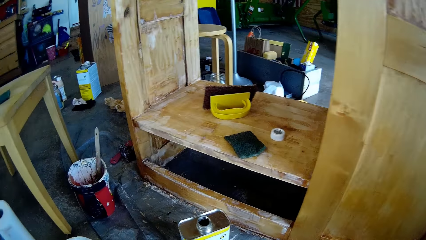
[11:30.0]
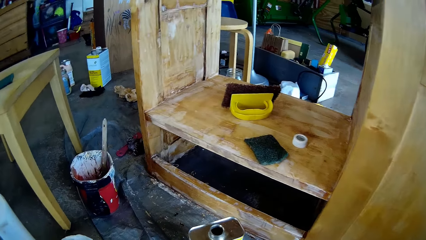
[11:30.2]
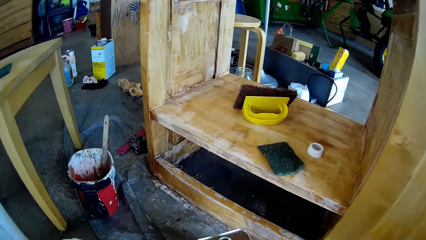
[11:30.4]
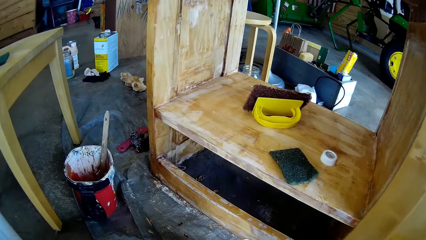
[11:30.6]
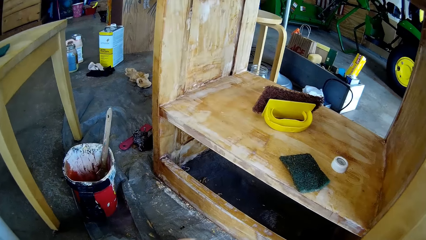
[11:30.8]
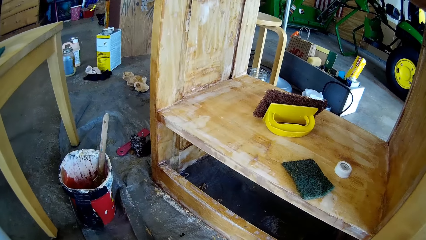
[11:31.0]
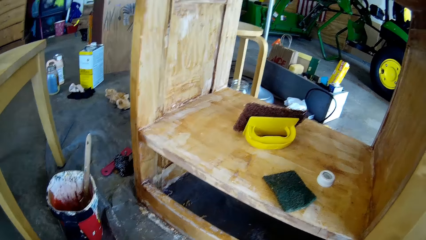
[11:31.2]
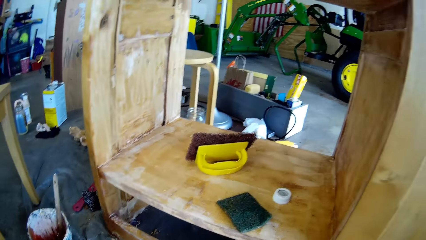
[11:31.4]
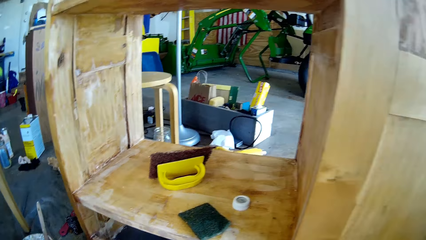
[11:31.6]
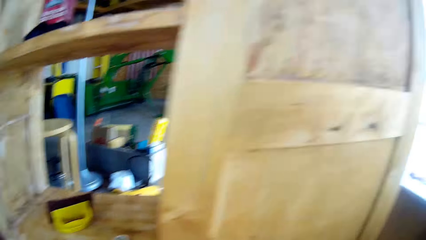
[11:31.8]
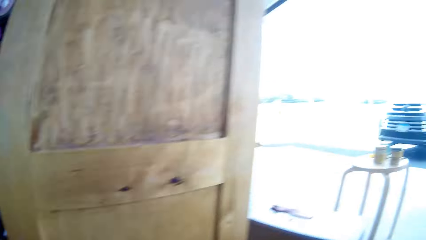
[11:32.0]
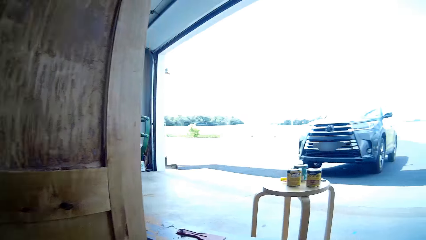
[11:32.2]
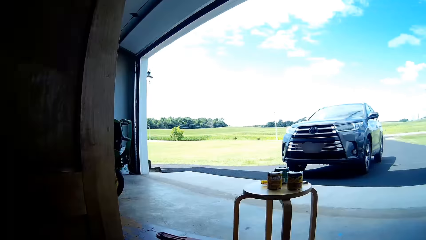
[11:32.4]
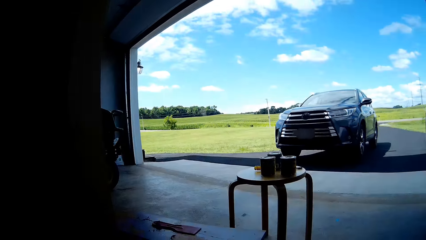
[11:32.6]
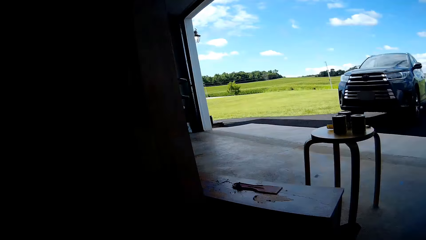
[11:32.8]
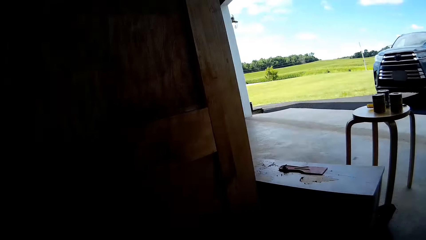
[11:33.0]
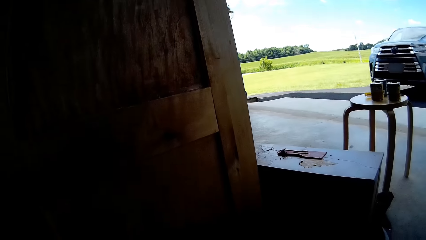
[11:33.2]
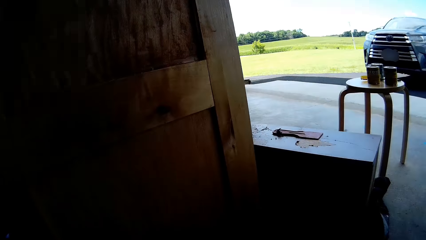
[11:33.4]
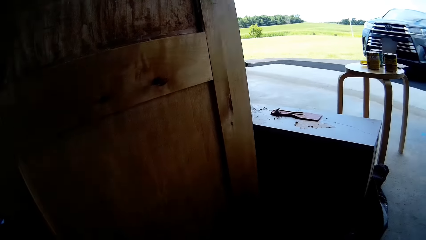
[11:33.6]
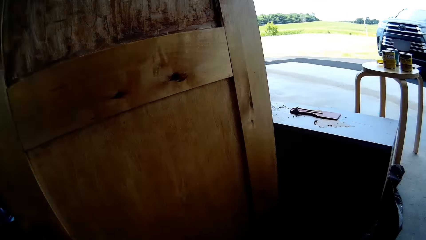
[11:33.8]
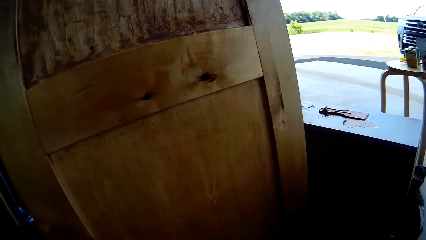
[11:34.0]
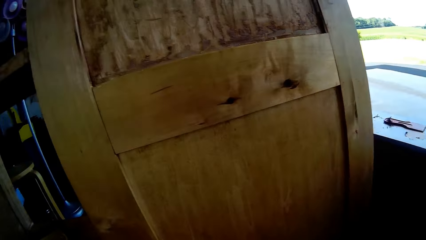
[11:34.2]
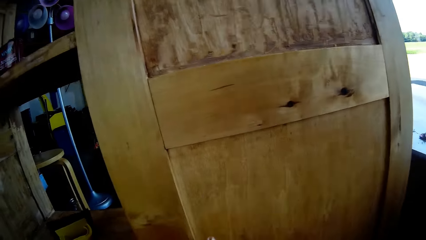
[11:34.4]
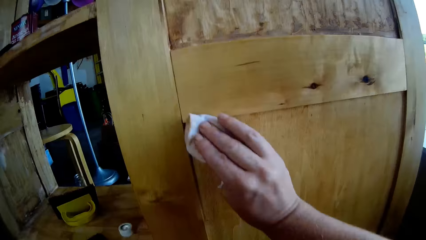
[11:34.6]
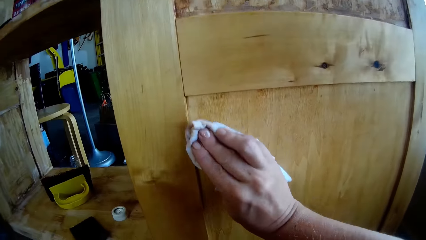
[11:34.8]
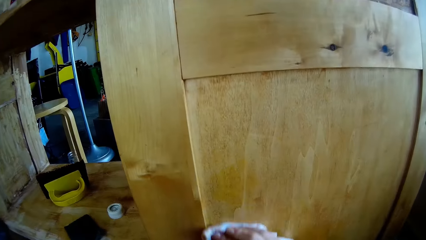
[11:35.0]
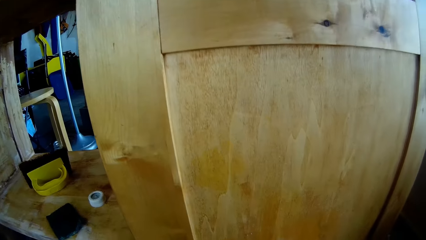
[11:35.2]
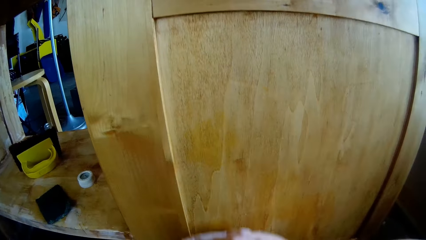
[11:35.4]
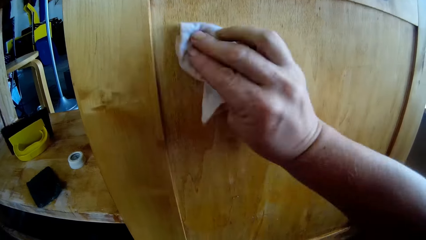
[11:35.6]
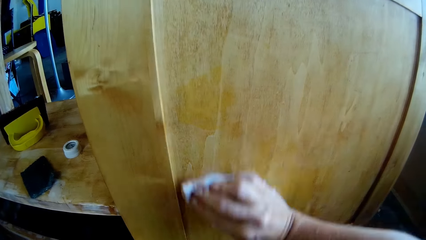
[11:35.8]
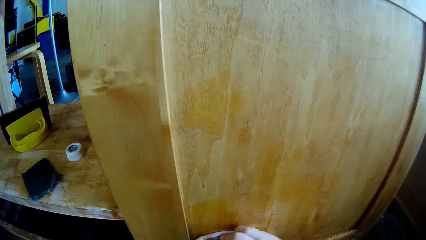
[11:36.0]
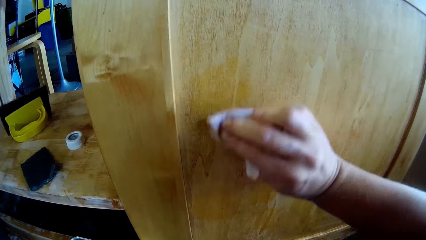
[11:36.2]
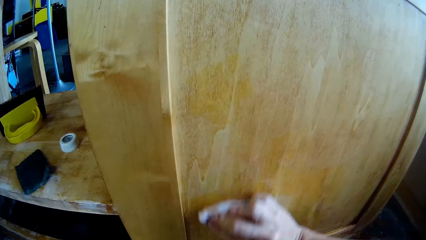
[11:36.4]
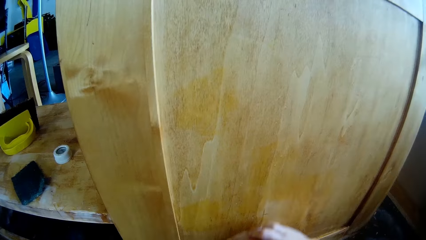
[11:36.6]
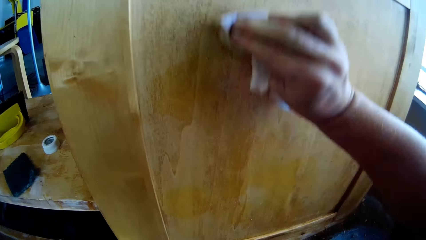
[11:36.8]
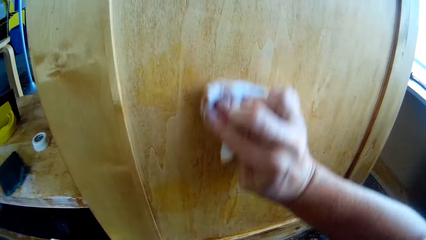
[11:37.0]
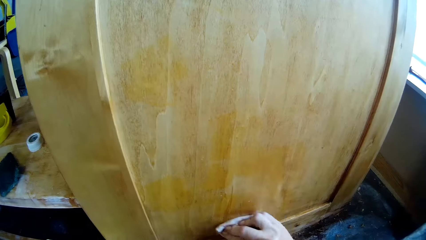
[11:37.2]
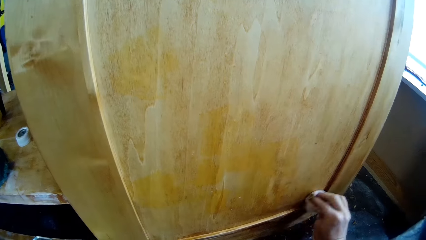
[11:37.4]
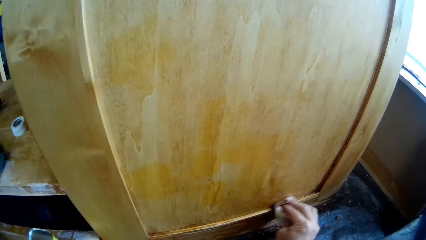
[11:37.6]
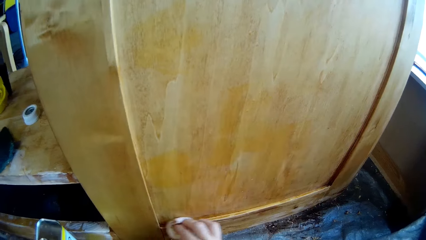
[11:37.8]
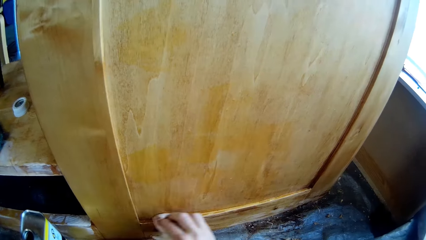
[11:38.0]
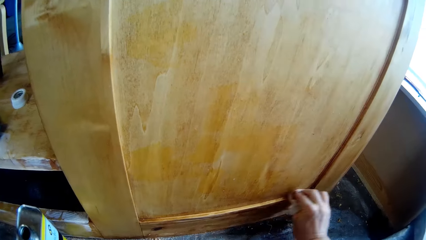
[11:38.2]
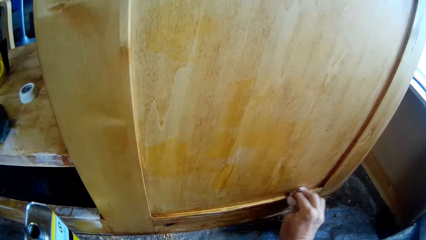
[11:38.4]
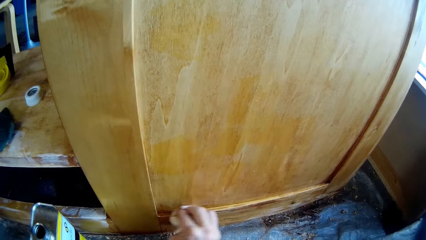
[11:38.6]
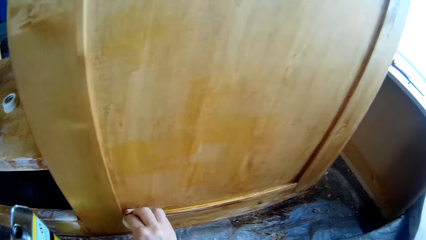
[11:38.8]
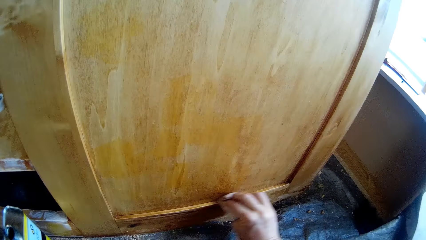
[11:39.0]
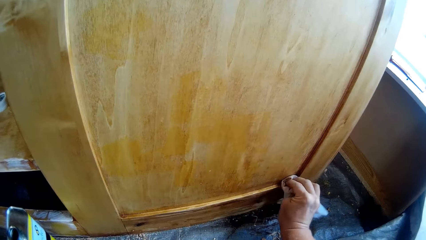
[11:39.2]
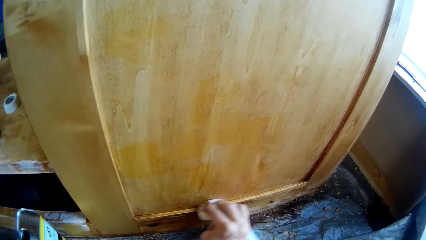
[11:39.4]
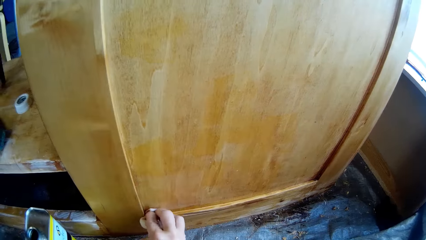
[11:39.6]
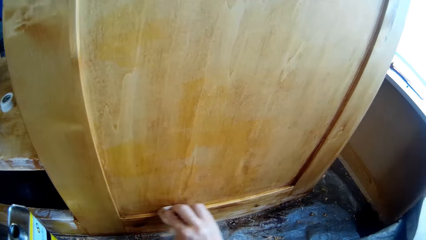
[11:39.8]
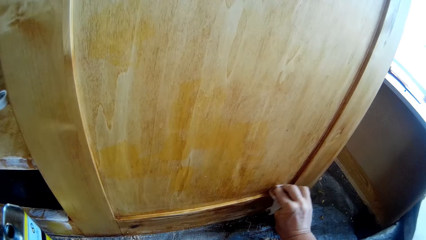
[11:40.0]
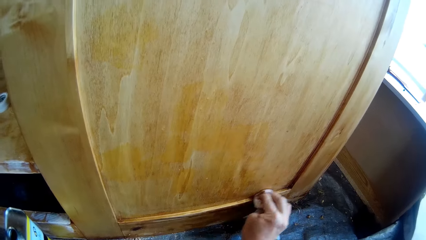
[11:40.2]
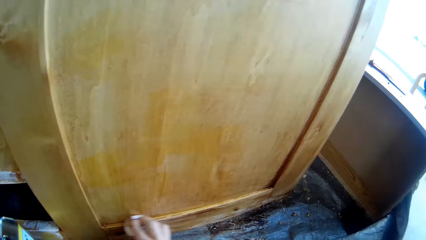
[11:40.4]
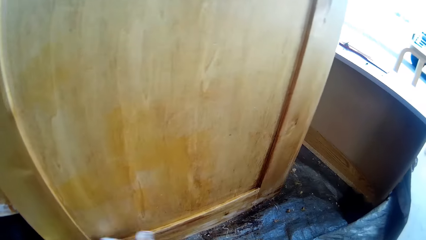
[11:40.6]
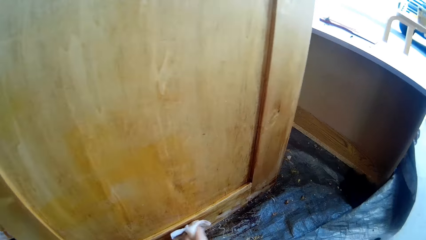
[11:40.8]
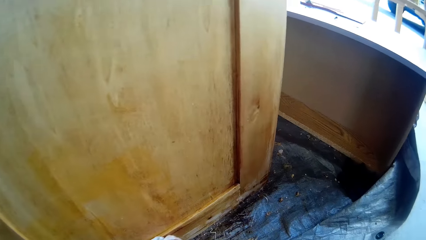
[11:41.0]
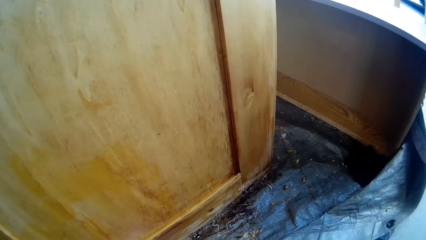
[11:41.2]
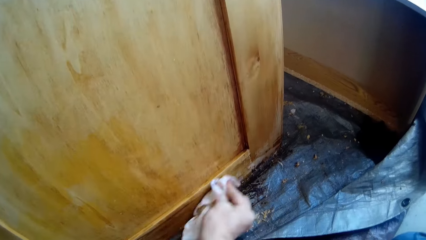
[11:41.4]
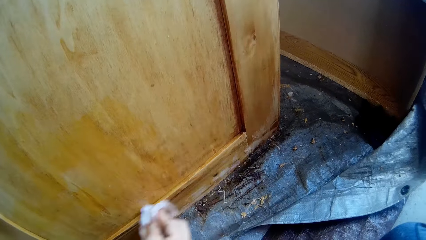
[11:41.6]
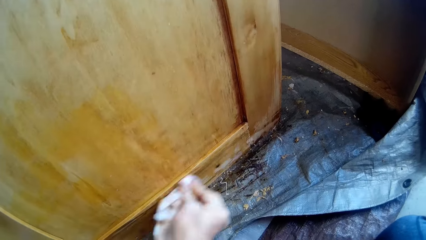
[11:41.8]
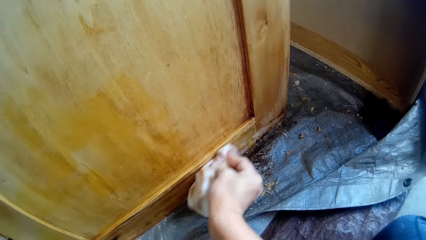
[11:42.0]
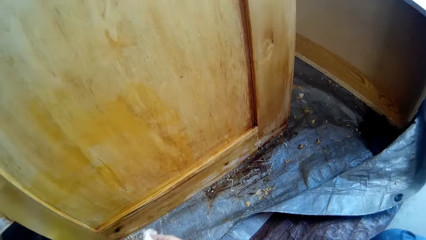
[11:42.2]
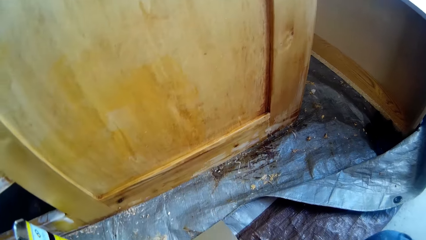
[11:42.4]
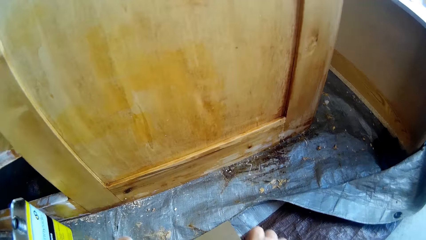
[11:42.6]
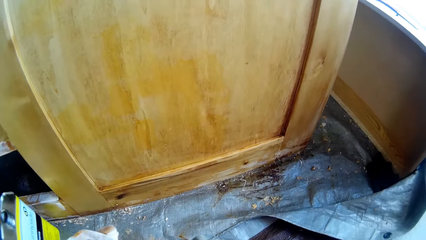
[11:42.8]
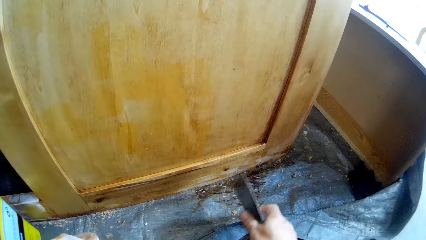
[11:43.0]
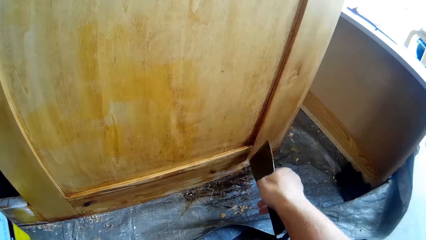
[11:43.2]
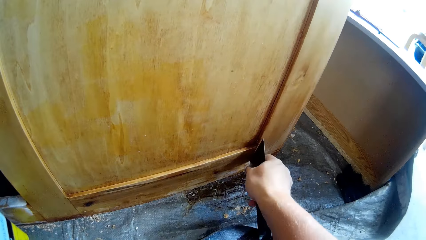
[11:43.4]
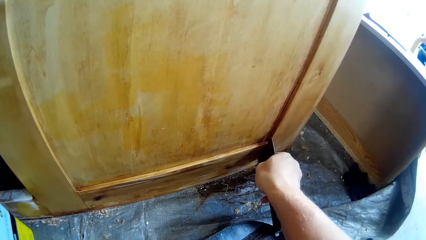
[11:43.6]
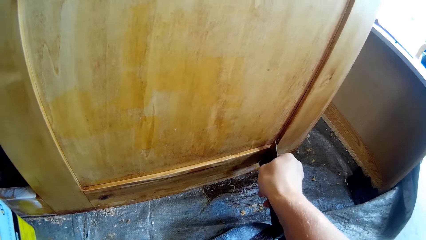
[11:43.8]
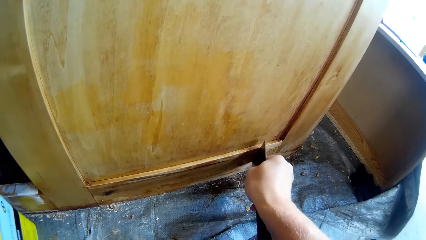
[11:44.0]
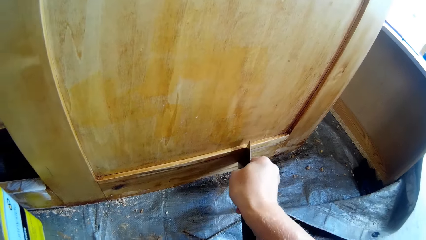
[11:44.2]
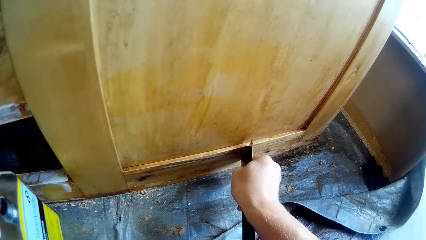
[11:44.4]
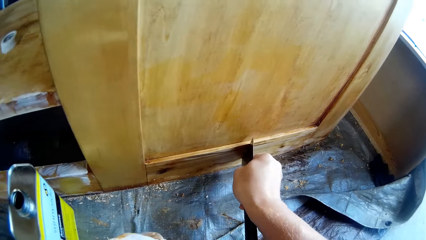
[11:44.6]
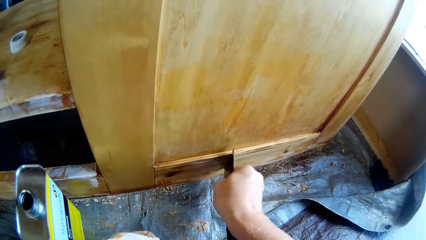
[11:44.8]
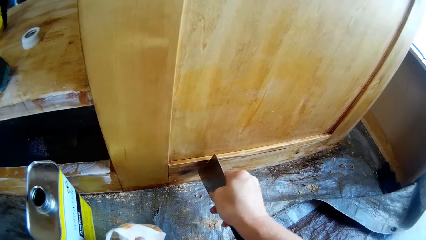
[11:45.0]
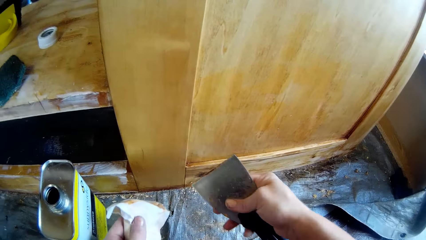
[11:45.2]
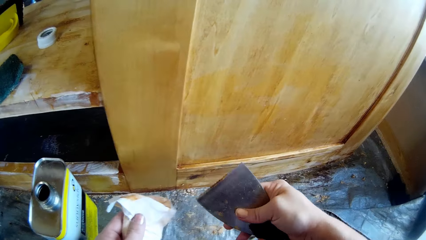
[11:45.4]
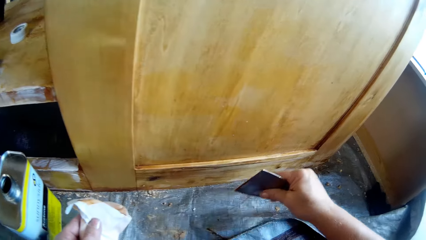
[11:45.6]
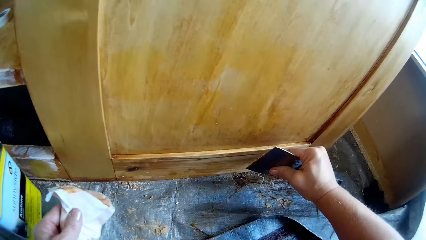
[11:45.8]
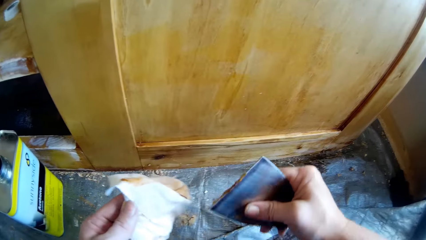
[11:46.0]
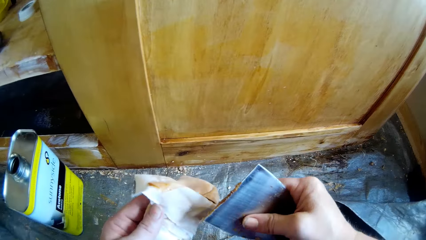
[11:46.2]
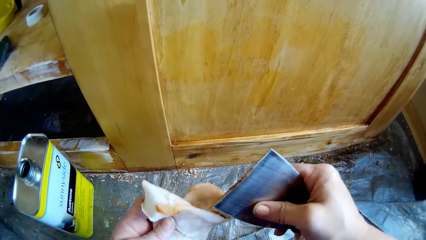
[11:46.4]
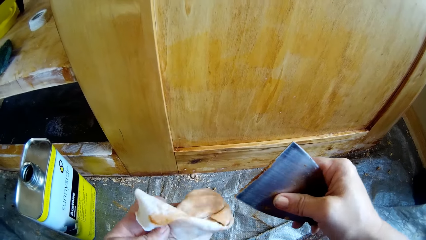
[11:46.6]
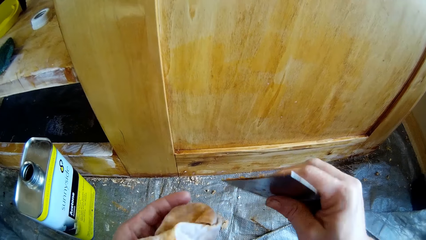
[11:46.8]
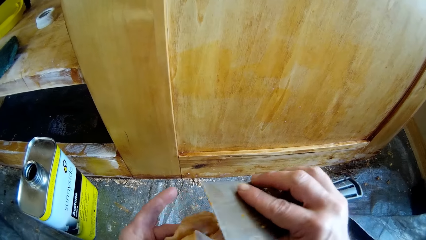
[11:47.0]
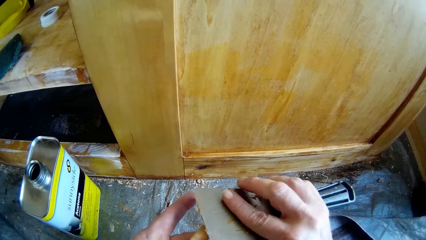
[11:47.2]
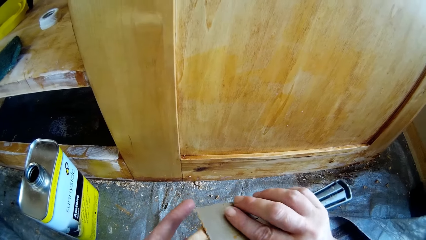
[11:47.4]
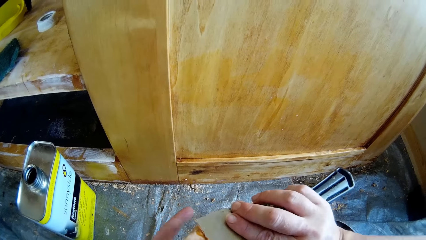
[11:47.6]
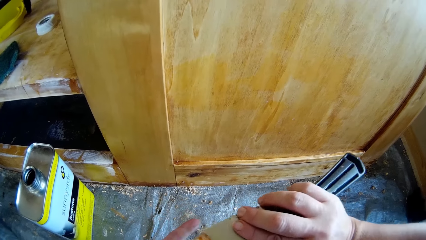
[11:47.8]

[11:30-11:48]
The camera wearer wipes the wooden structure with a cloth. They scrape the cupboard and hold the scraper.
